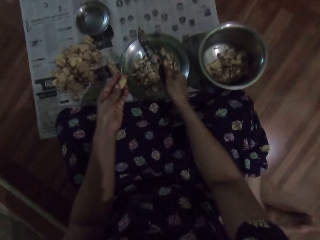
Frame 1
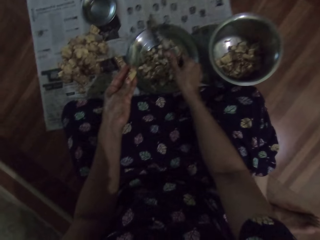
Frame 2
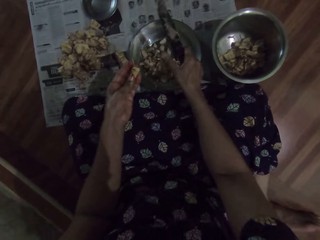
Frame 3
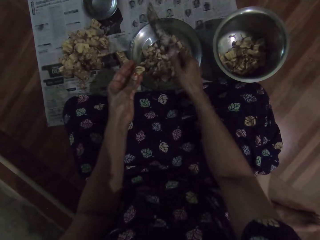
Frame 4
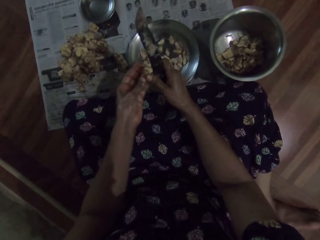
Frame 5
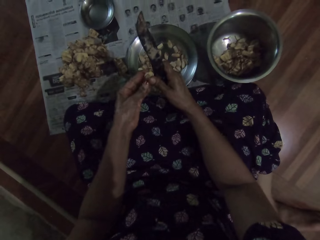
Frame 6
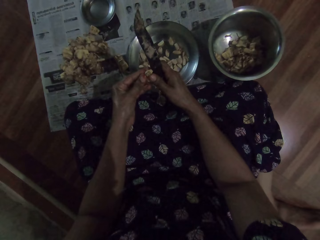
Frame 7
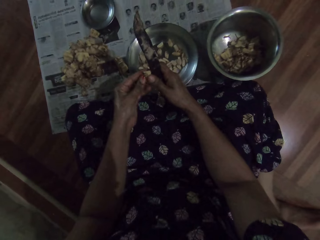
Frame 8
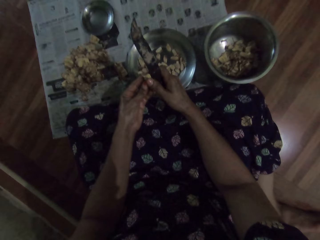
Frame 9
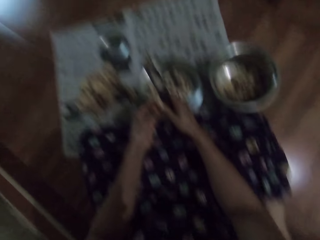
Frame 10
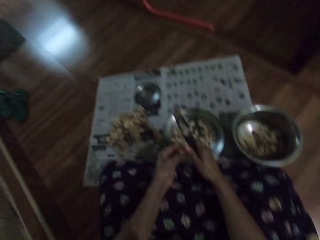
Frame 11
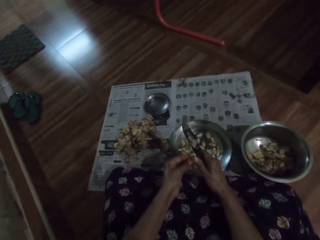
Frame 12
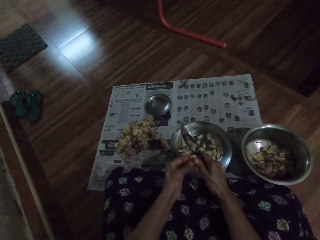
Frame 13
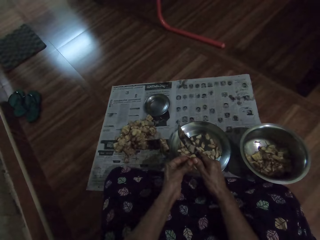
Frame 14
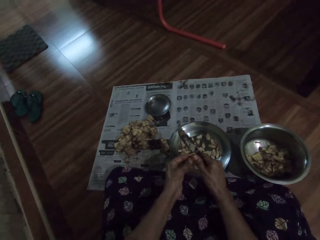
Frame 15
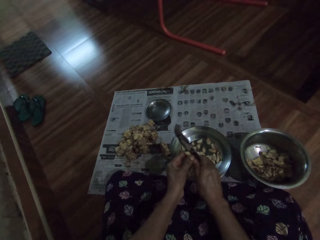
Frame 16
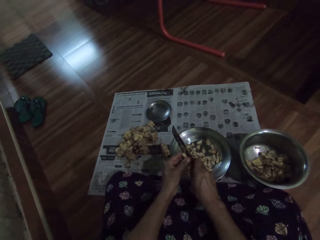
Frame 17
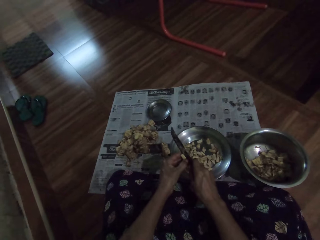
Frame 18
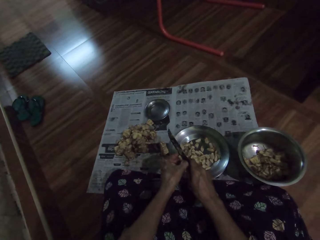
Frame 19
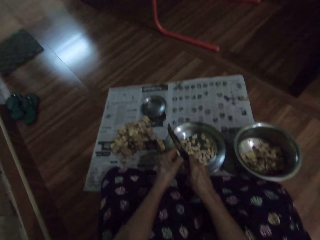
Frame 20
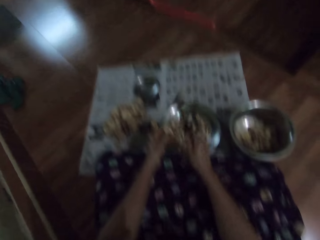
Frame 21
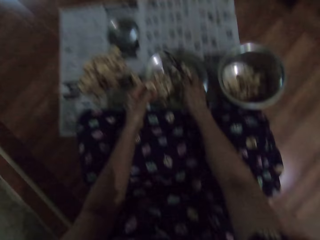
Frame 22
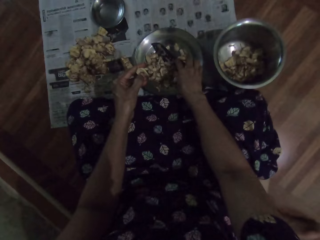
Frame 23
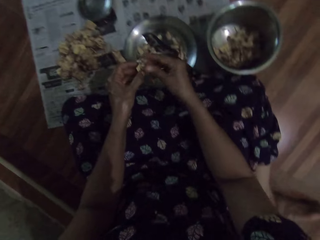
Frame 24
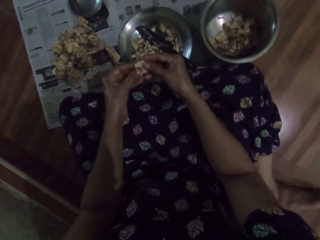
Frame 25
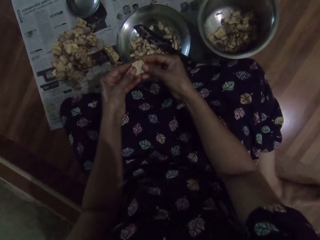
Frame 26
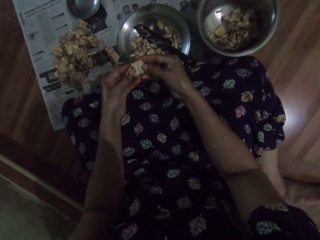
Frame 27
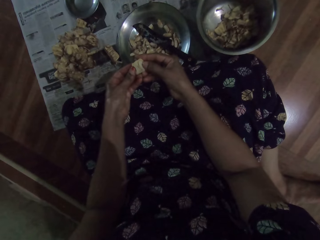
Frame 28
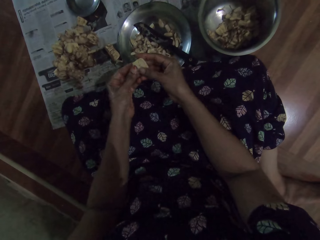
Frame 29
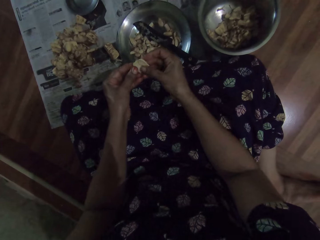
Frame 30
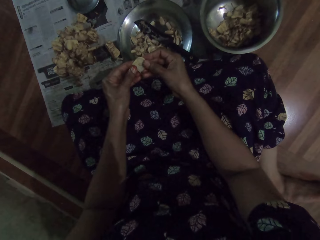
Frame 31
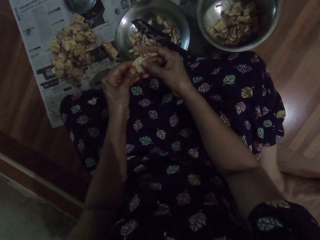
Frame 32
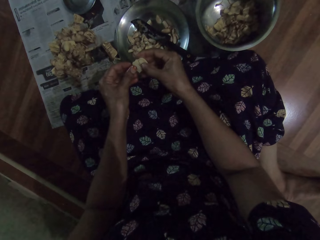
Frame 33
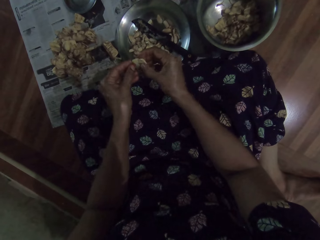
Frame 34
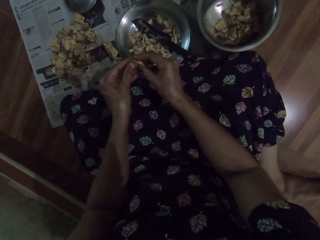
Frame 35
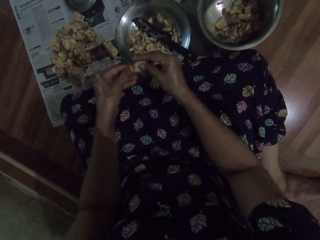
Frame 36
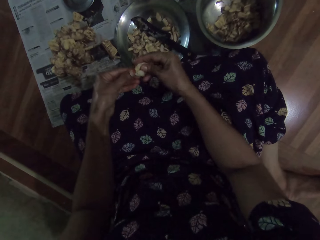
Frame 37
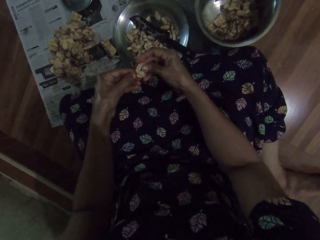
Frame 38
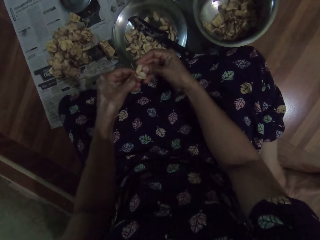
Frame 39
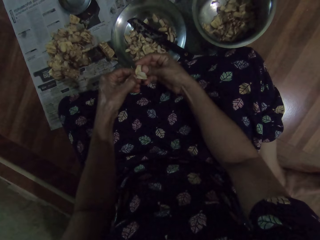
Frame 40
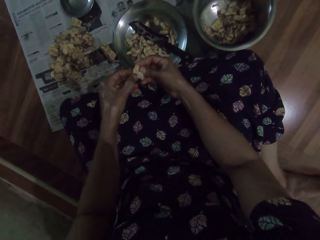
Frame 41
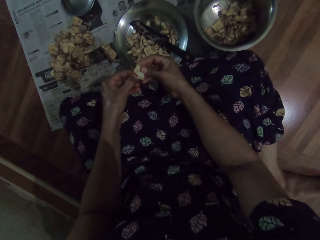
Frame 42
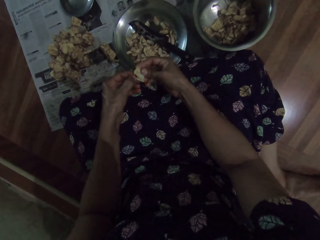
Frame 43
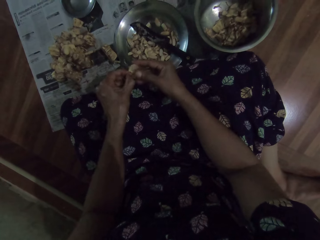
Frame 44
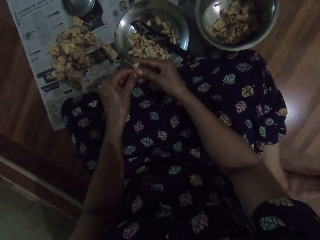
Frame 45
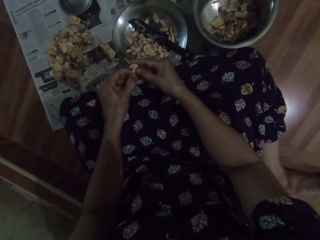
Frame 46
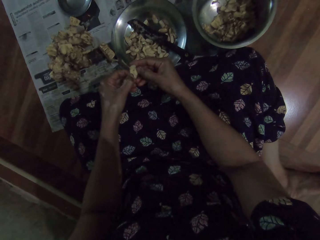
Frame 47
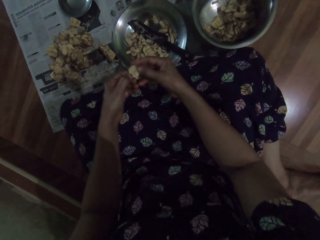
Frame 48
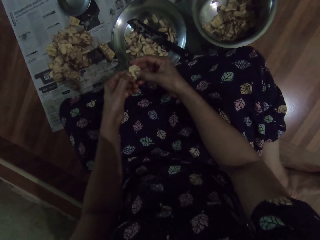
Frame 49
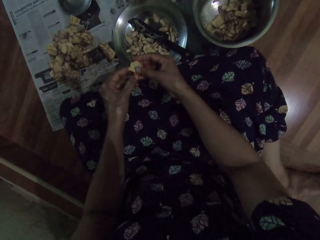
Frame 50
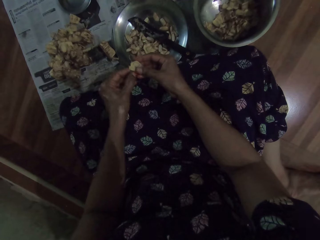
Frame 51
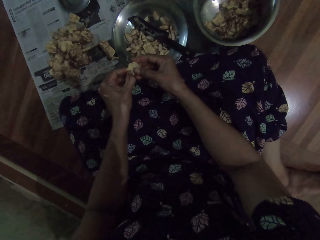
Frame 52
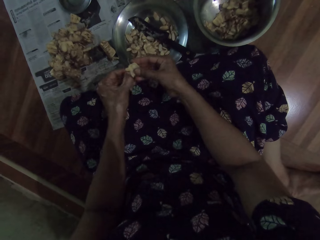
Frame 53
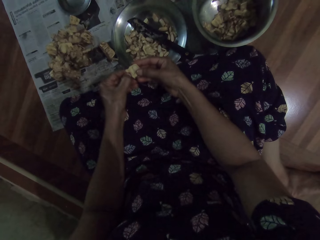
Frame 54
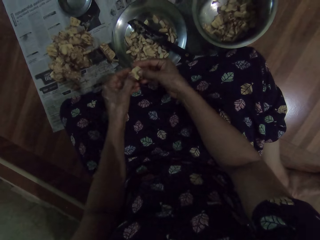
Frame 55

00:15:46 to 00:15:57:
The camera wearer drops the jack fruit in the plate on the floor with her right hand. She cuts the jack fruit in her left hand with the knife in her right hand. She drops the knife in the plate on the floor with her right hand. She peels the jack fruit or cashew nuts with both hands.

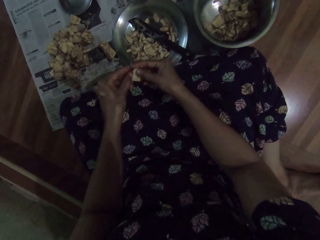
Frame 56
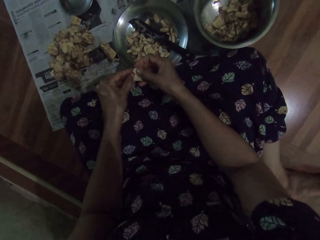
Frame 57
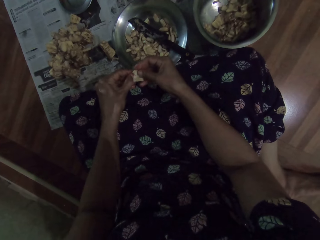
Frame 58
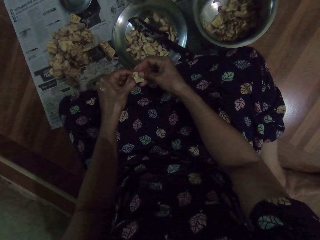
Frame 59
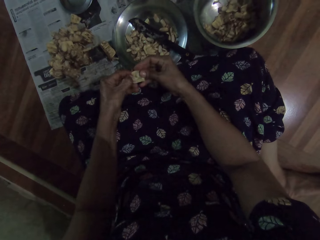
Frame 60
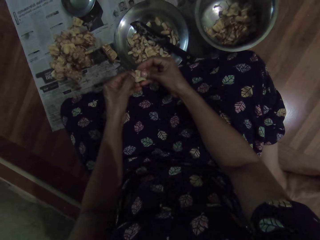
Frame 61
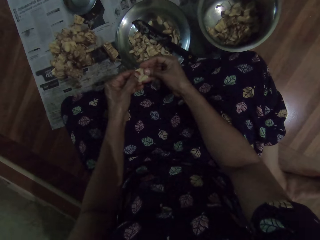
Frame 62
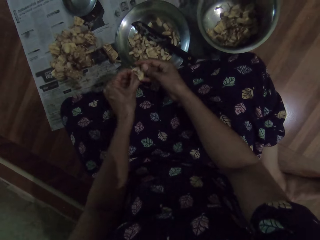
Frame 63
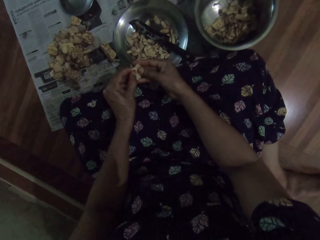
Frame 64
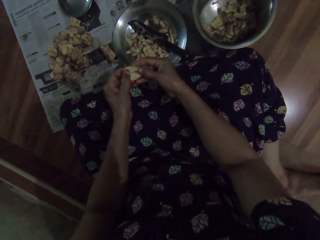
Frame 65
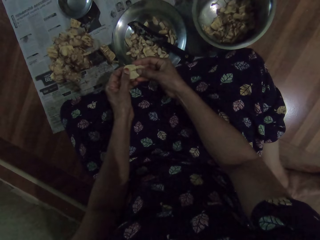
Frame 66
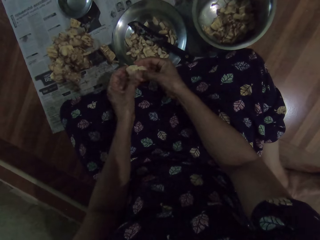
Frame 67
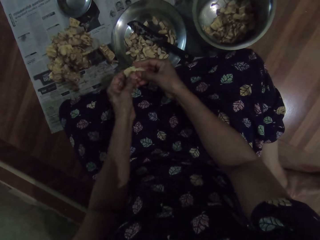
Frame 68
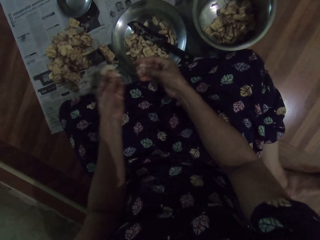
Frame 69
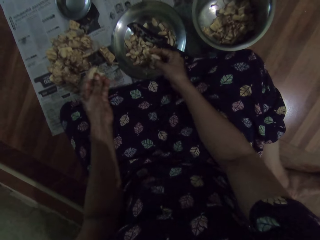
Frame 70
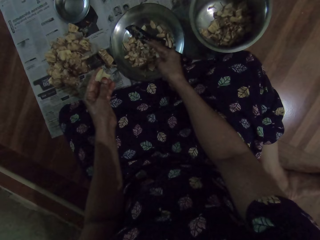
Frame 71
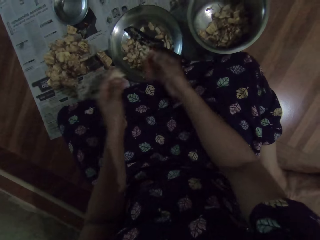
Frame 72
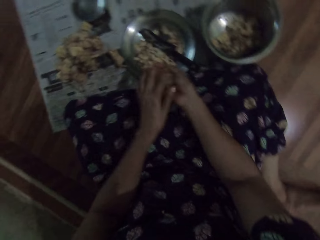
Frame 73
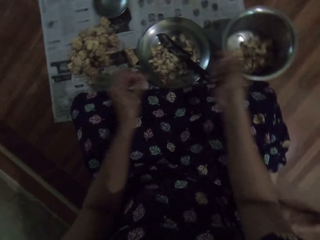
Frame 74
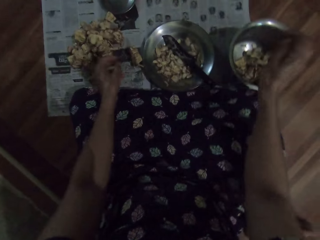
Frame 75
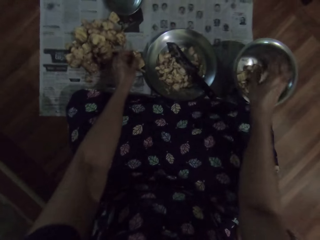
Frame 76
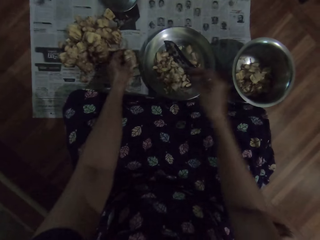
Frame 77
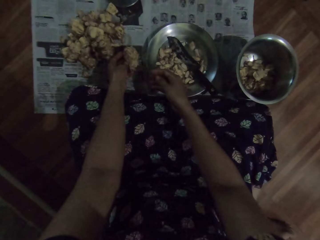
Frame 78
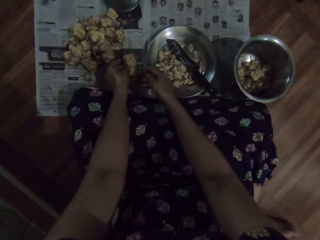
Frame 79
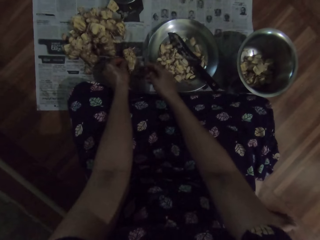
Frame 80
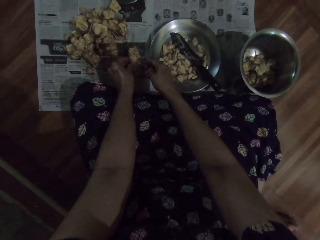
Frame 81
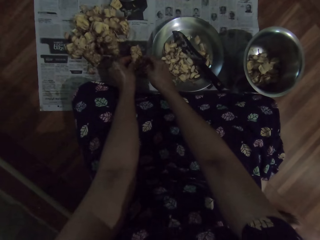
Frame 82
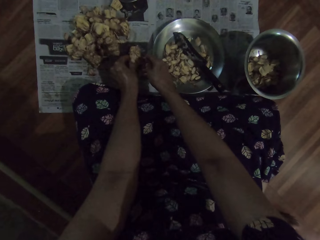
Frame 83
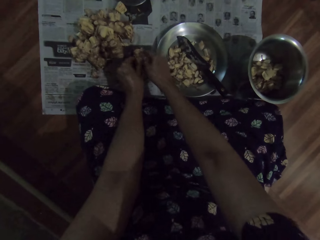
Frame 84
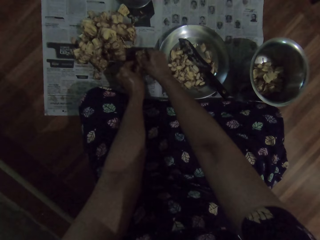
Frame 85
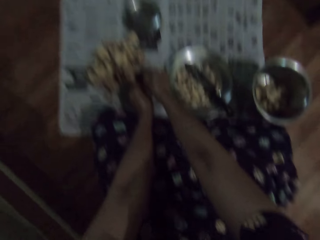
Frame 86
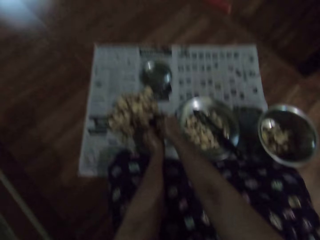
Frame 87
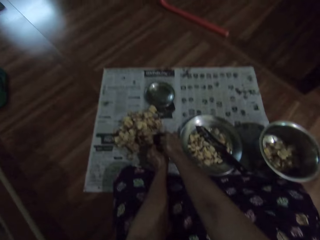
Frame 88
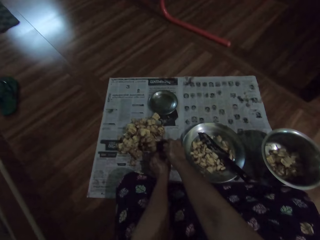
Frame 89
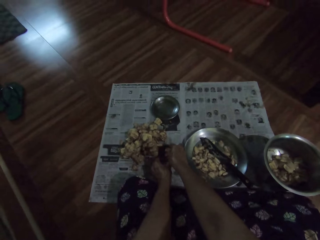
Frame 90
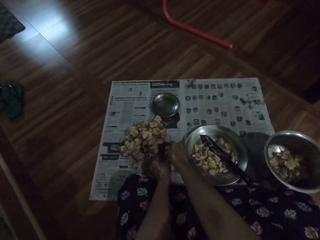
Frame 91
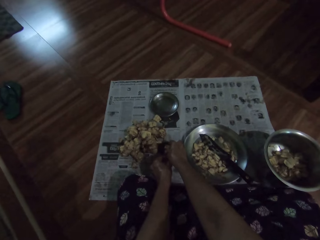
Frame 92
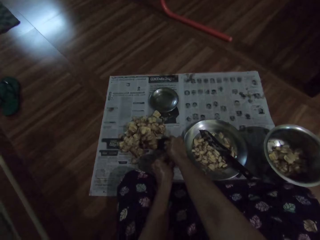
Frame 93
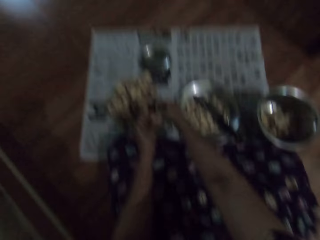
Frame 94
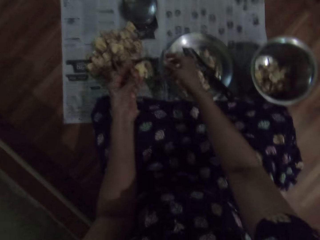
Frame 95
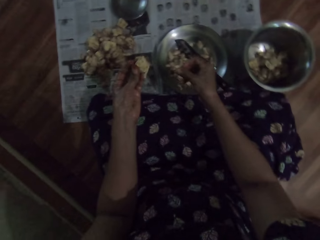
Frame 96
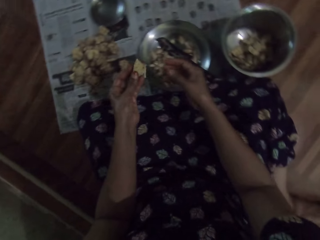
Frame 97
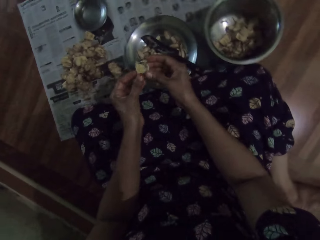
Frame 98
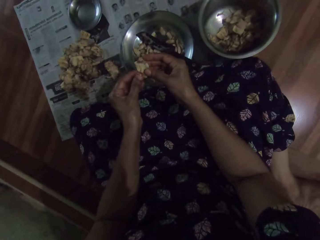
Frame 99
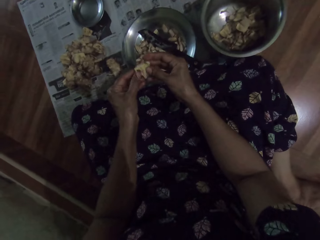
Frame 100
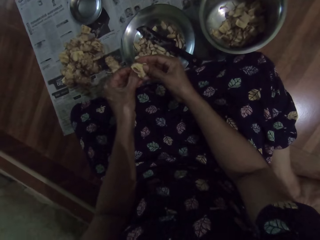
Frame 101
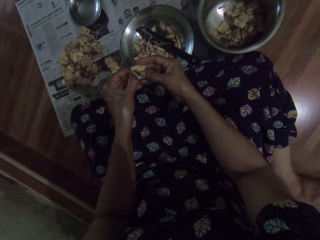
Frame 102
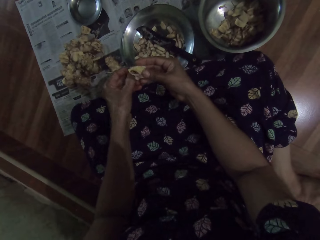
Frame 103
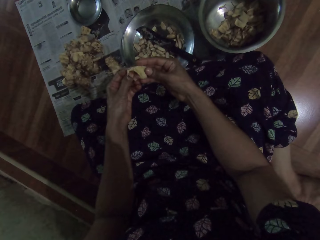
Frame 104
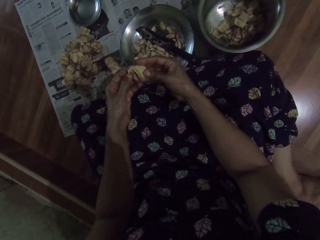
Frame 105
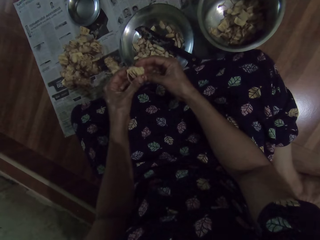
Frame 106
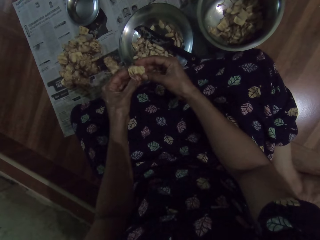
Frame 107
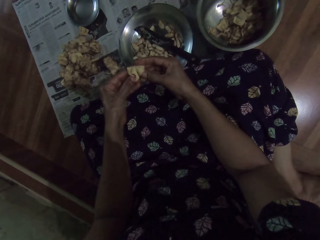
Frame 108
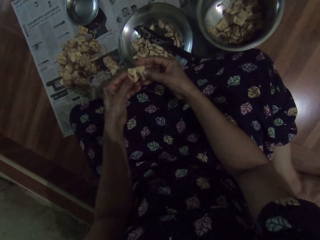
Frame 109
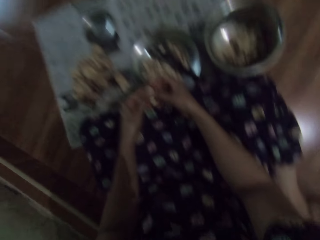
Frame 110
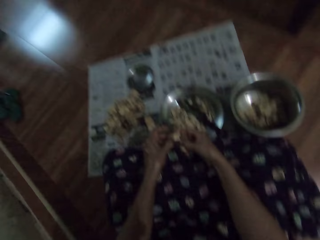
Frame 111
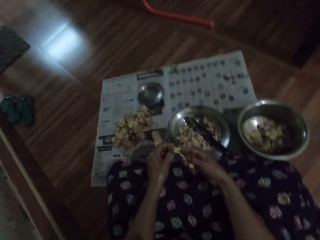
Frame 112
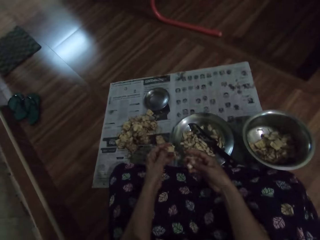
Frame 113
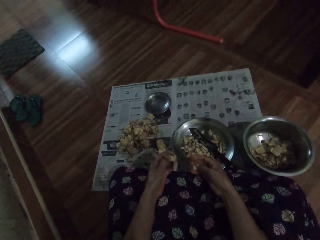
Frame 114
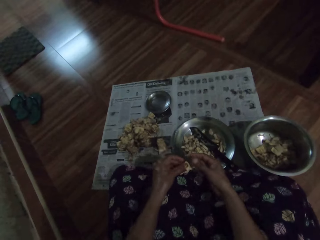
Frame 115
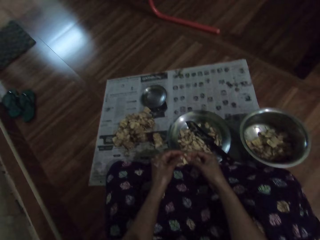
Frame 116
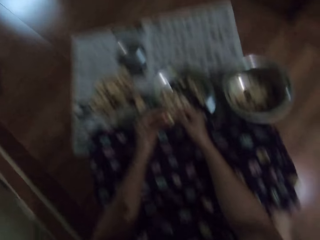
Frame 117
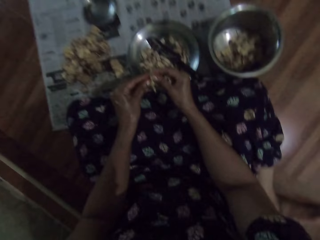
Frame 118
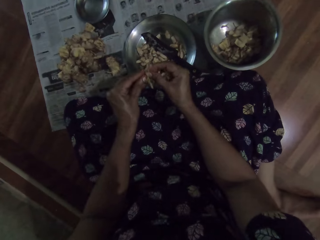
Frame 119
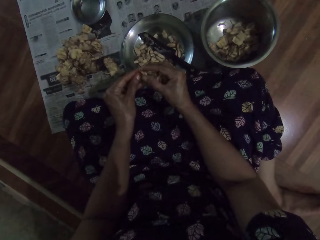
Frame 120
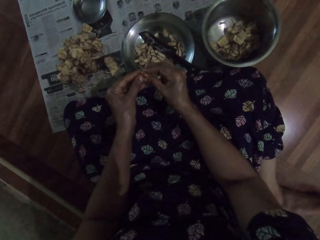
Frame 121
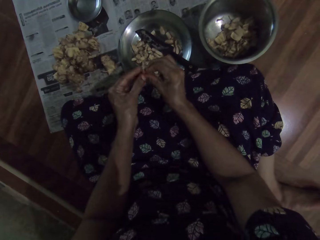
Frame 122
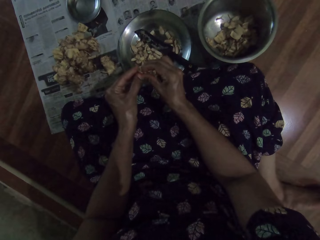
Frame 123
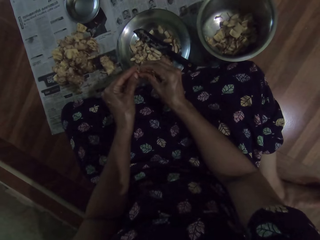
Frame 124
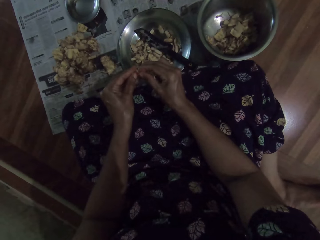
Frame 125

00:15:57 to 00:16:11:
The camera wearer drops the jack fruit or nuts in the plate on the floor with her right hand. She passes the peel from her left hand to her right hand. She drops the peel in the bowl on the floor with her right hand. She breaks the jack fruit on the floor with both hands. She peels the cashew nuts. She holds the jack fruit with her right hand. She peels the jack fruit with both hands.
